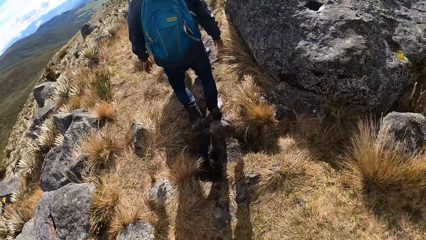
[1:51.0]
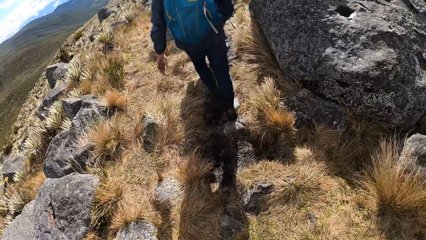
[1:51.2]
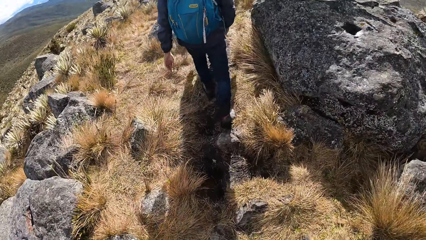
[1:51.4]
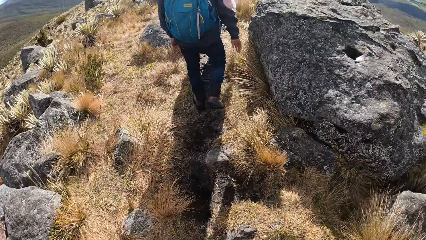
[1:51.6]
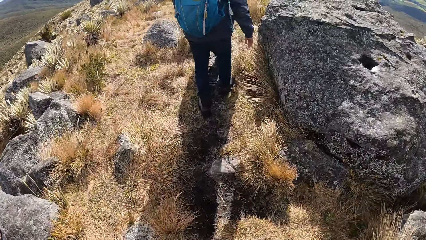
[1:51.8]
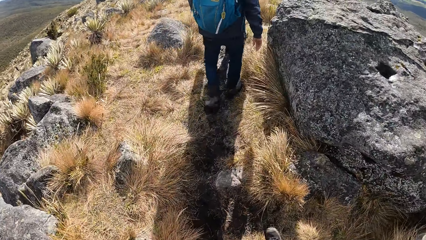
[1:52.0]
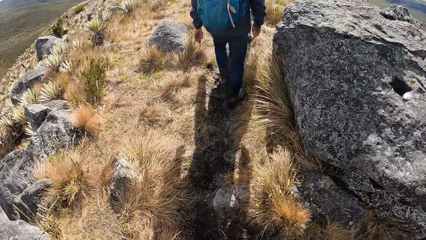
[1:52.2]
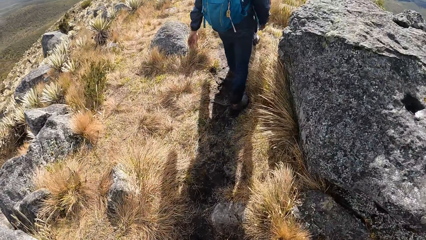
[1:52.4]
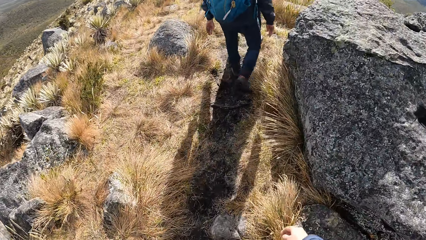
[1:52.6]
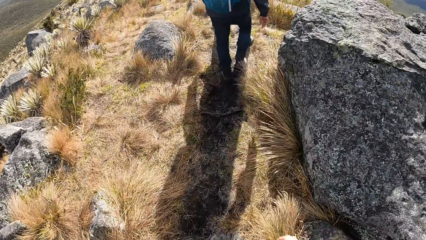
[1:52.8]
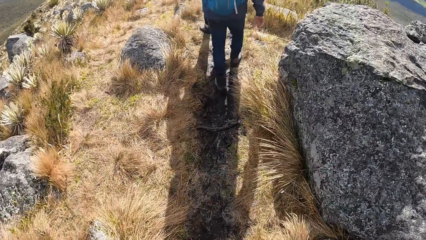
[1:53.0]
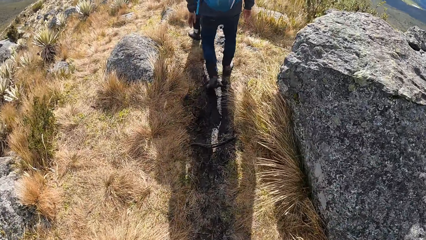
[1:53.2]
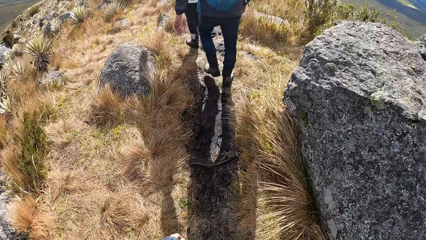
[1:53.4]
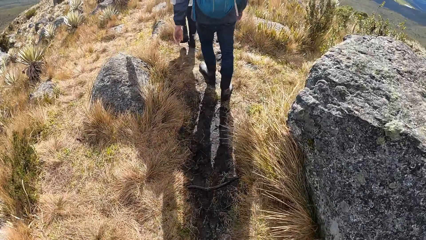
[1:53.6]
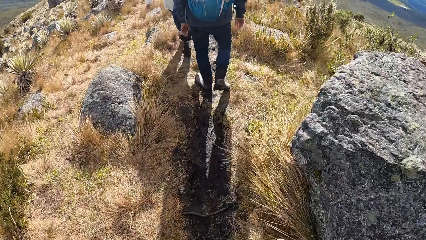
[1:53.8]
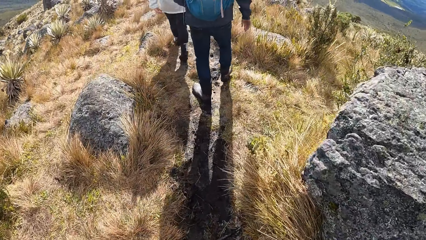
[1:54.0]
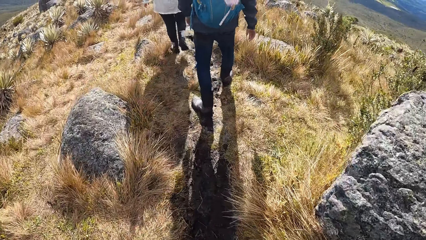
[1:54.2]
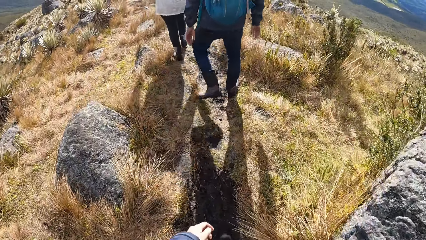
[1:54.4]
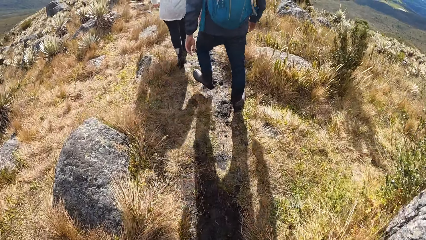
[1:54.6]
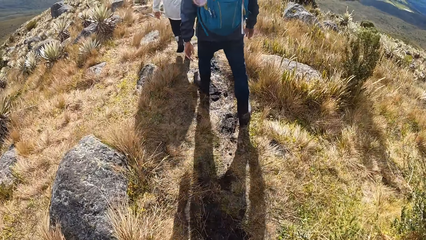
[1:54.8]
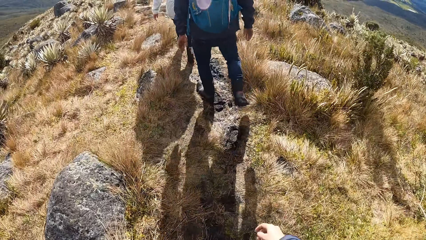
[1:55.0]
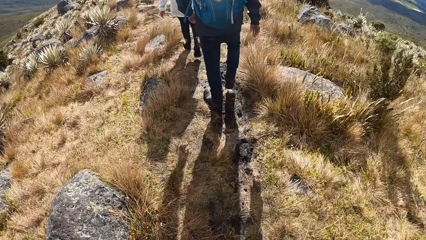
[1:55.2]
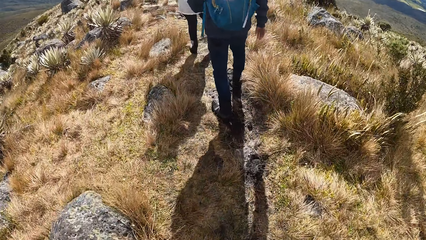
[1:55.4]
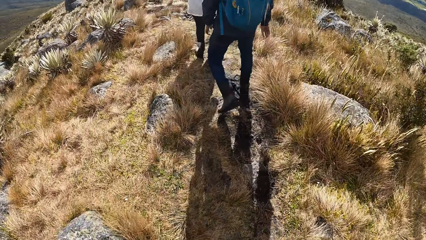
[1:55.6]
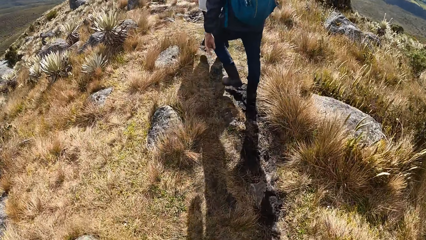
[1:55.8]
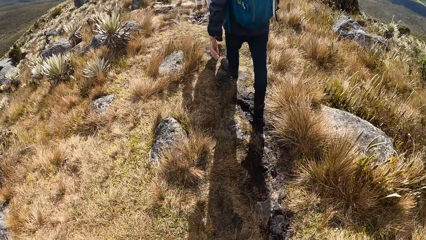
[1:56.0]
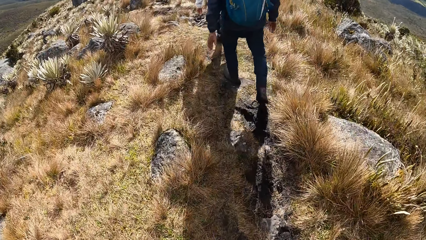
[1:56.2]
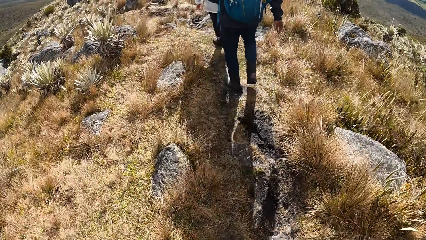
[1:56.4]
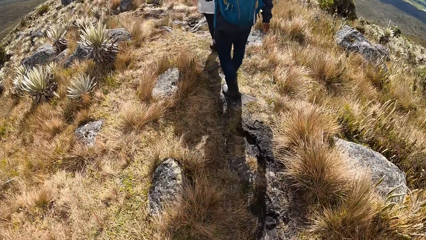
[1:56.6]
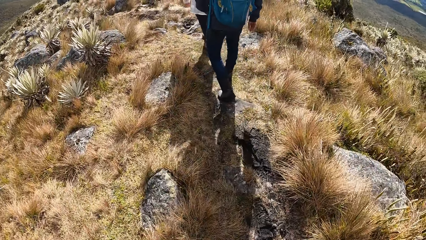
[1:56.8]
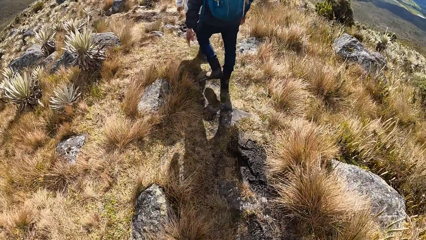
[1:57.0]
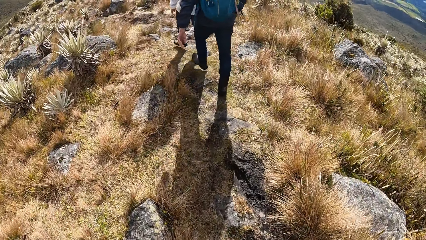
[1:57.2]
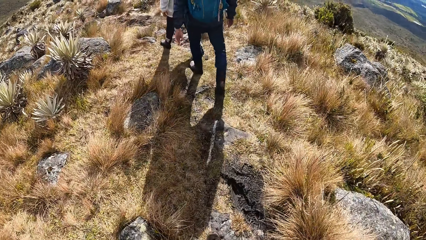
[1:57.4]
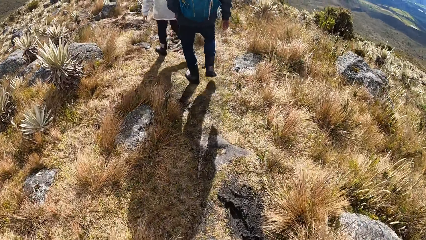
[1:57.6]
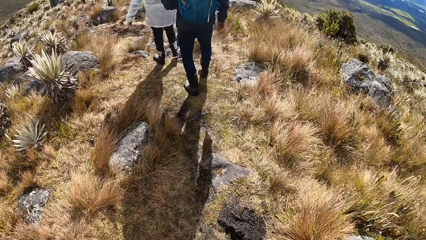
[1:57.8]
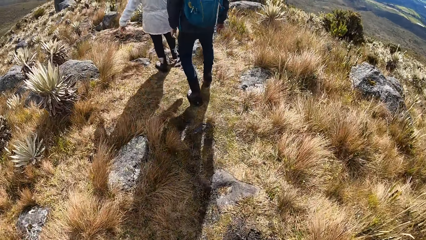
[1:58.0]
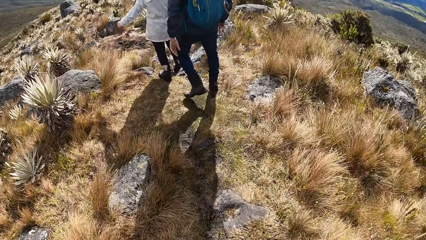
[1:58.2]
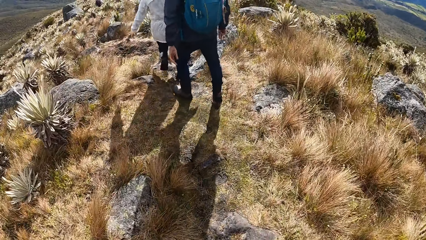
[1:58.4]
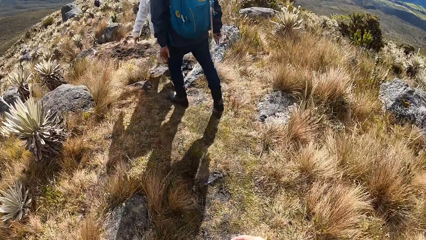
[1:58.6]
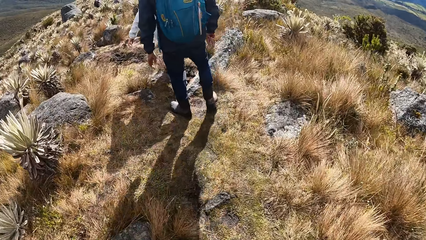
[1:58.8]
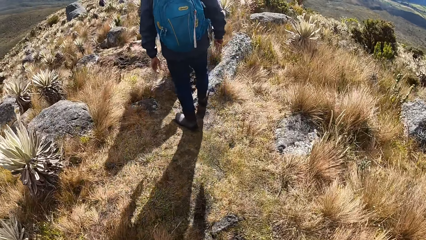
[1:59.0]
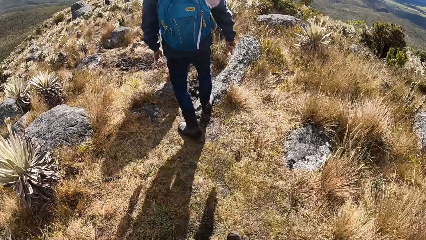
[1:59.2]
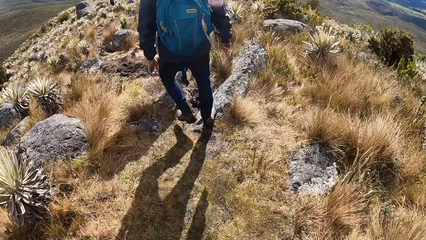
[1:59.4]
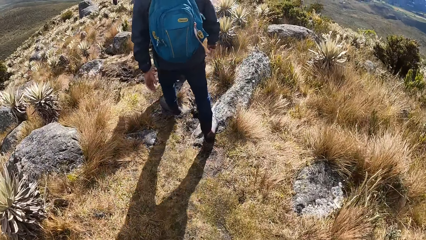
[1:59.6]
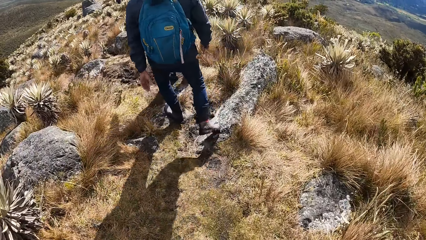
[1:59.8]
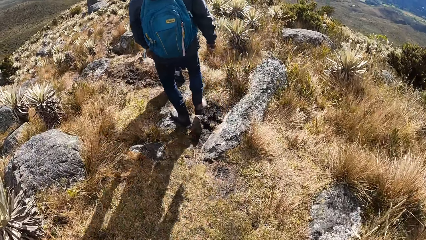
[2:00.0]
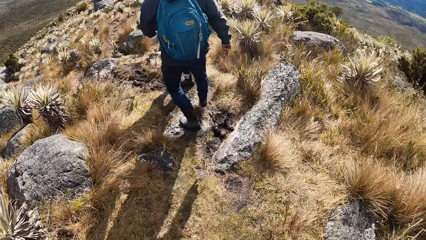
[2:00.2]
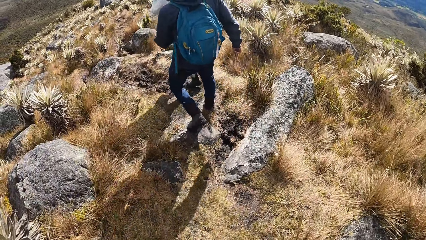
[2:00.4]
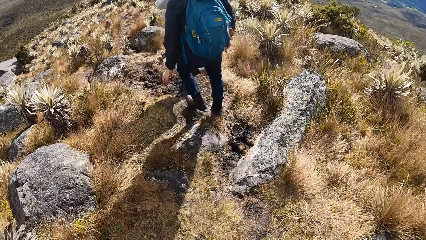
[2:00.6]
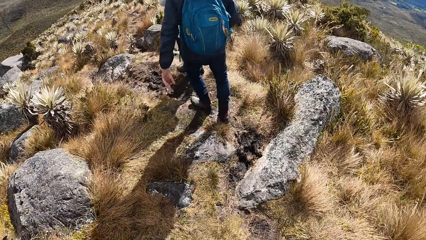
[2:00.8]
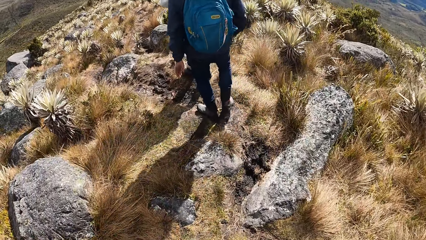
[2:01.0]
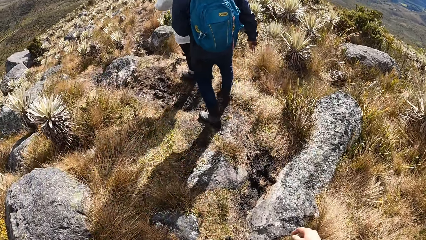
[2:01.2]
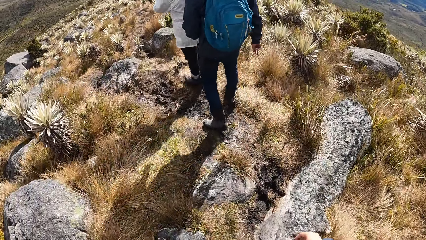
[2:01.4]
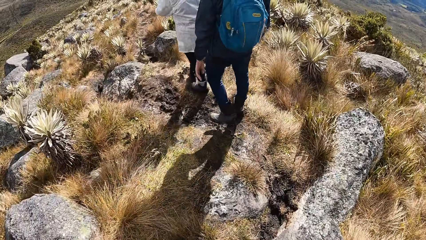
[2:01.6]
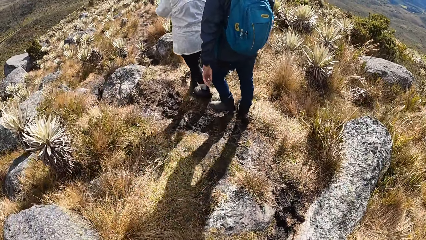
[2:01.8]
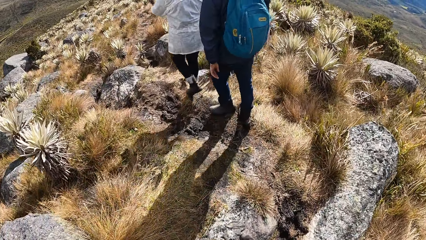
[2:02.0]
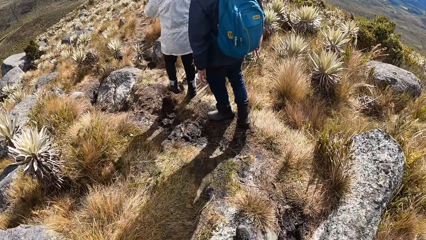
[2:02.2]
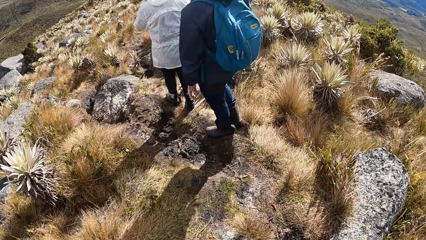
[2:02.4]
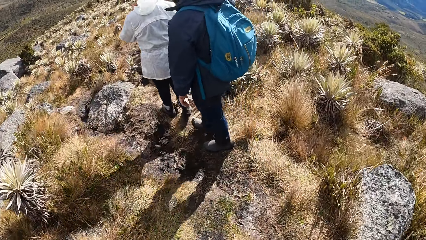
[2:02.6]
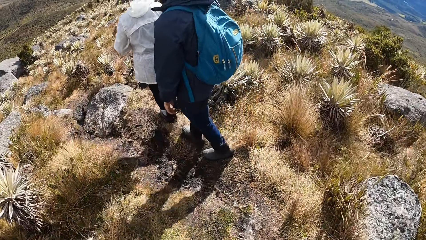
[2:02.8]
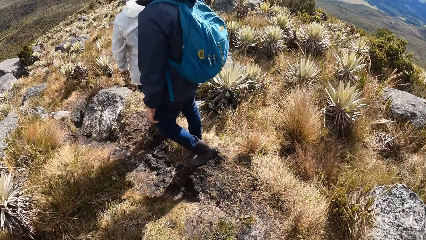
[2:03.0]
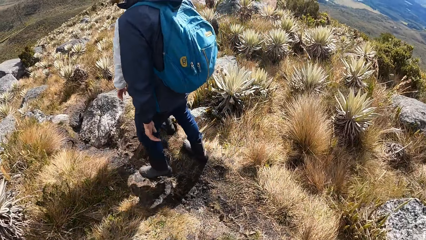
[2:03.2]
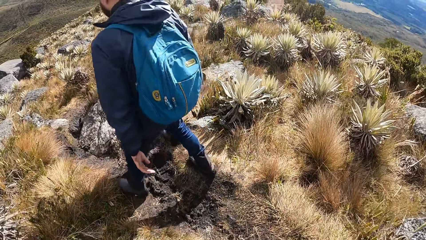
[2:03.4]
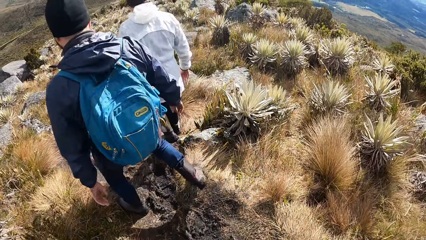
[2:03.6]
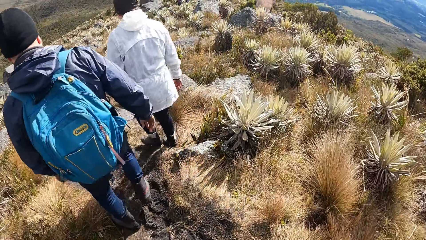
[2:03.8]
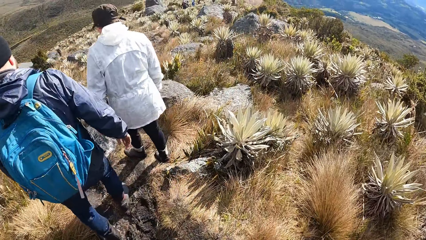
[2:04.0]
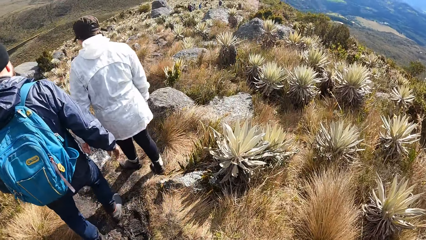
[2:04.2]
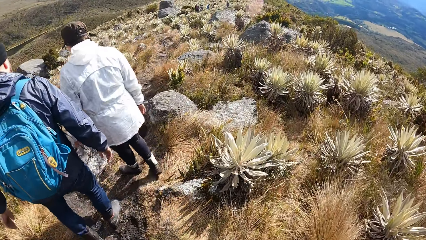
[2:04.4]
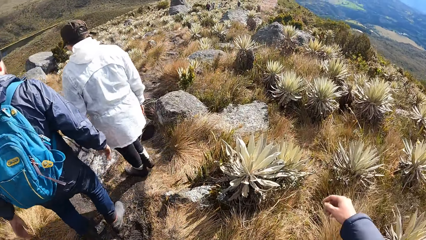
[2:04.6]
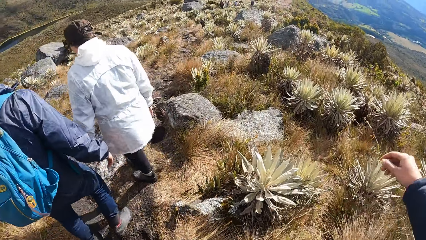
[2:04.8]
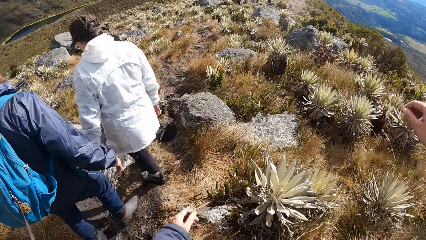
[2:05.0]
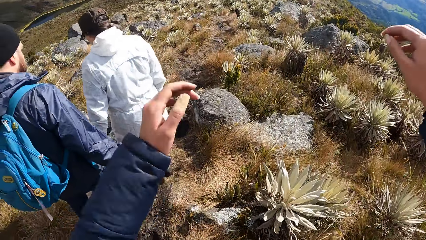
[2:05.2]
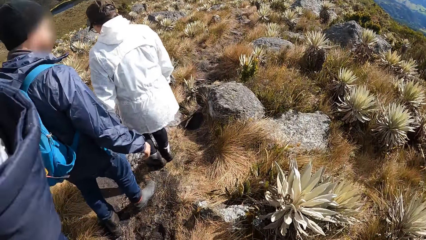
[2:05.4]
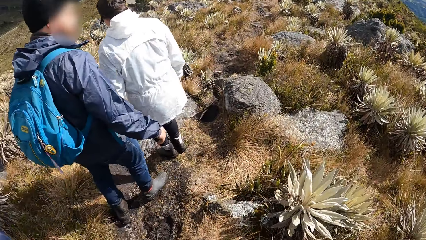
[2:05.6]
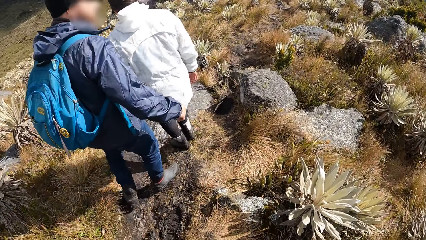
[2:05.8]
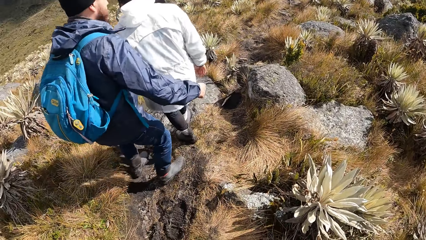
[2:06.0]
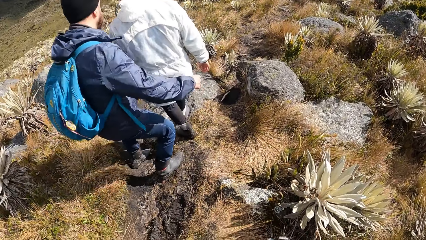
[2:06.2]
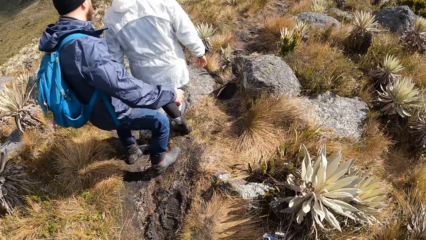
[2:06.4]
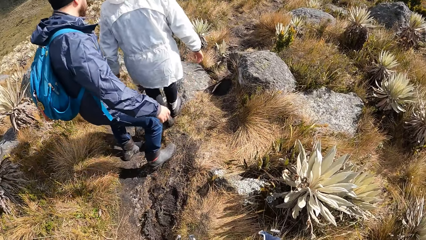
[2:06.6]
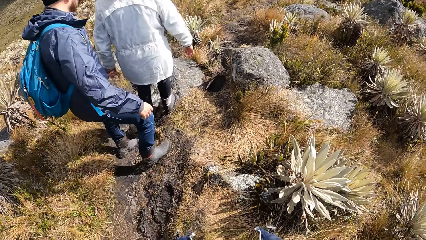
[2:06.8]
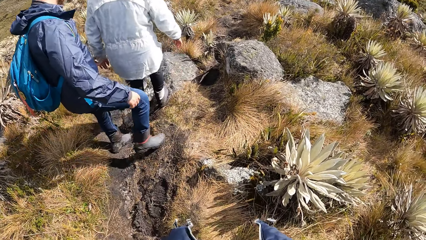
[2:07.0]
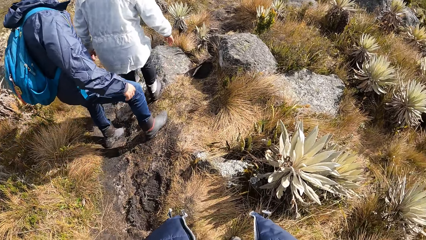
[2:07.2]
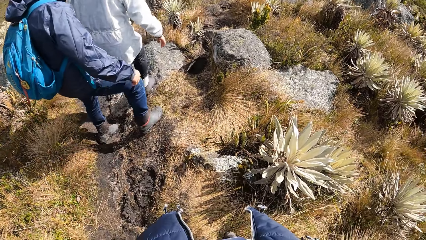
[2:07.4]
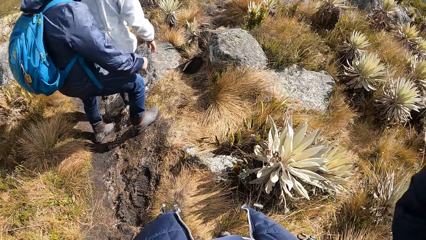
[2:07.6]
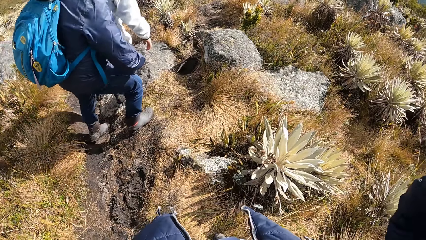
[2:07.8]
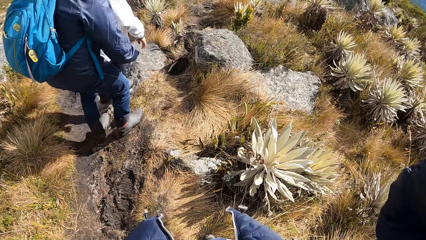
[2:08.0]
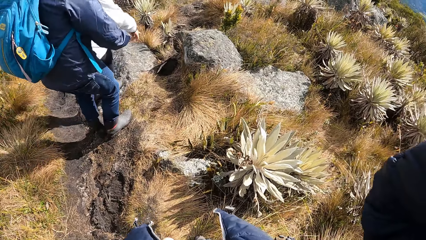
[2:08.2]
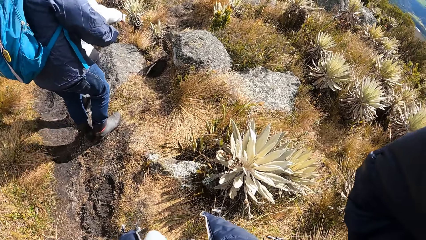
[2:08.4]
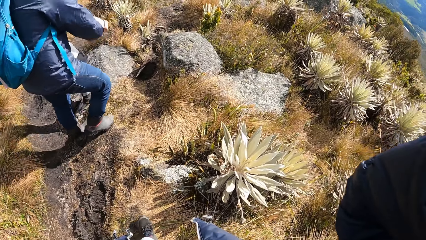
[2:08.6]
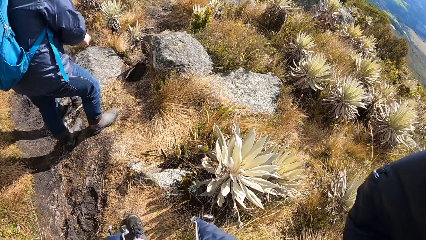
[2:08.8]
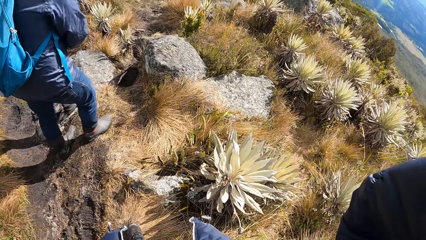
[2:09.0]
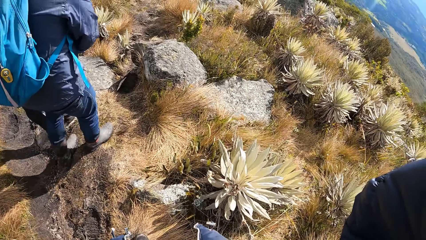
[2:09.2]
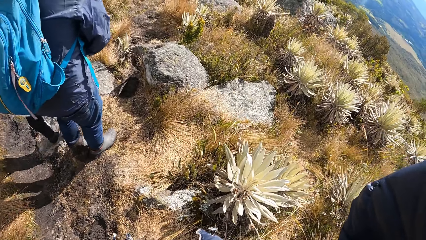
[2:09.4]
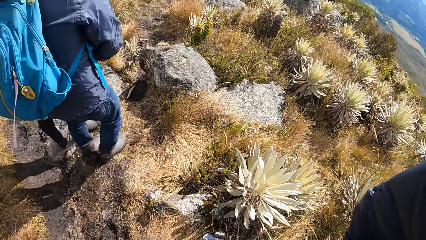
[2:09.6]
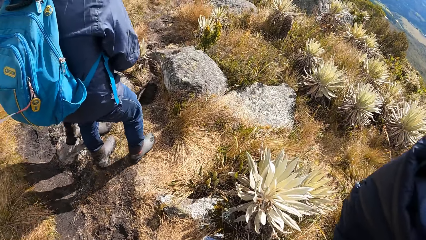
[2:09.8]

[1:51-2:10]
A man walks around. A lady walks around. The camera wearer adjusts the camera. They raise the hands. The man climbs down the rocks.
